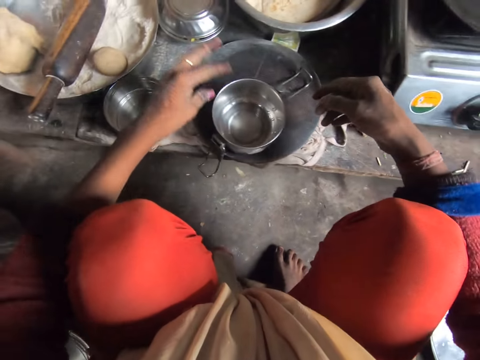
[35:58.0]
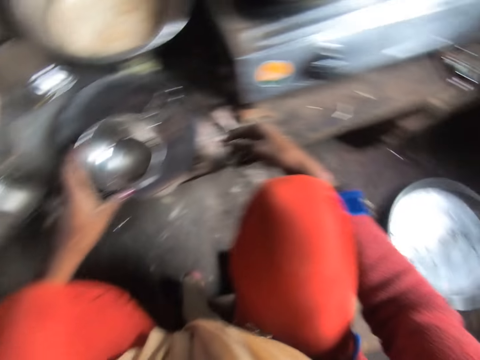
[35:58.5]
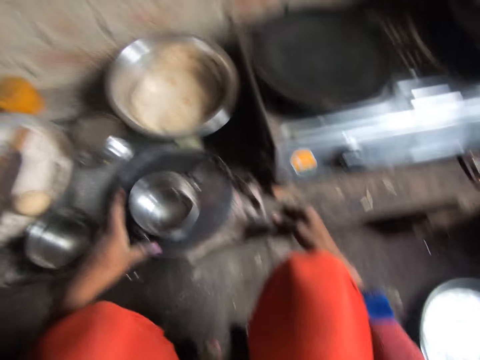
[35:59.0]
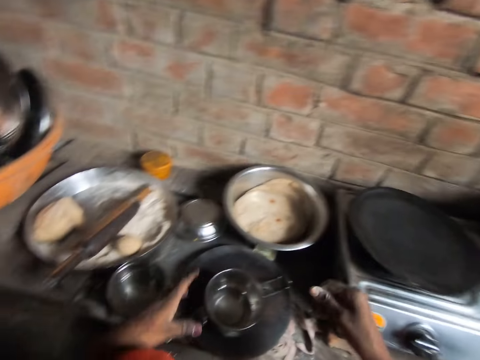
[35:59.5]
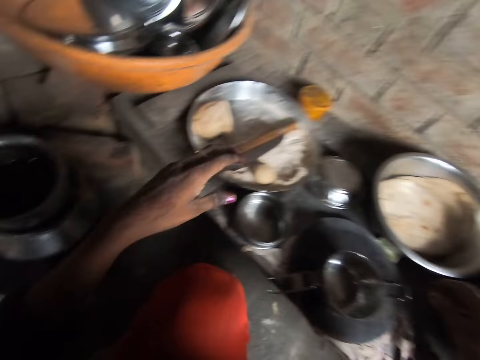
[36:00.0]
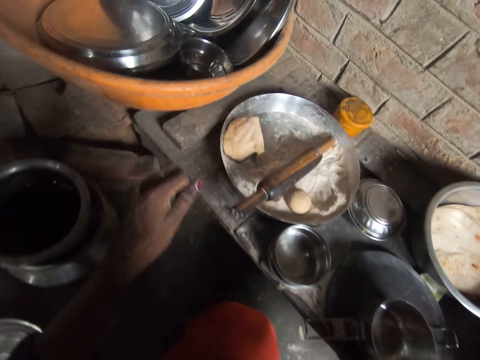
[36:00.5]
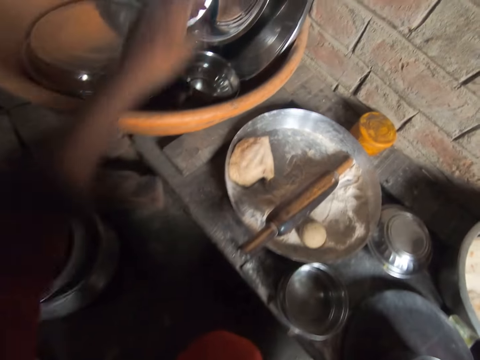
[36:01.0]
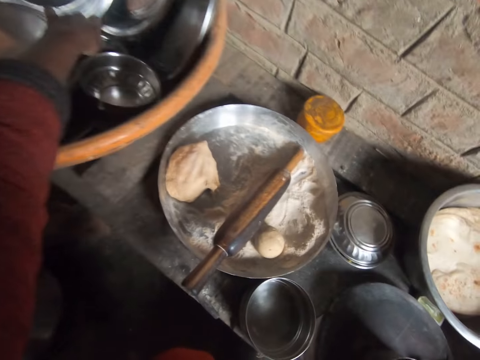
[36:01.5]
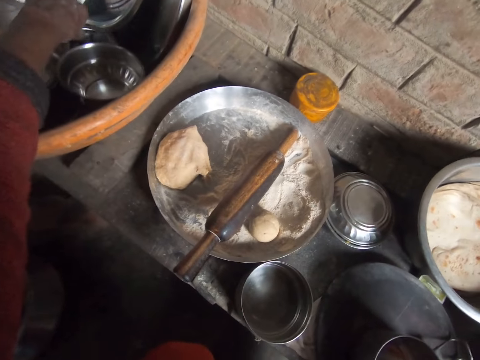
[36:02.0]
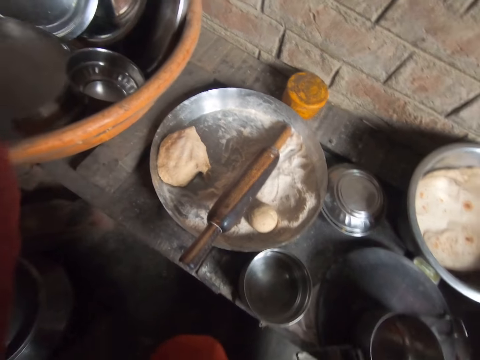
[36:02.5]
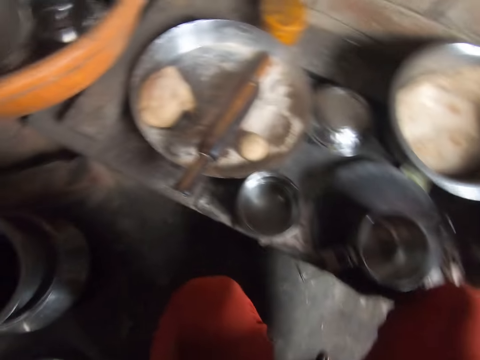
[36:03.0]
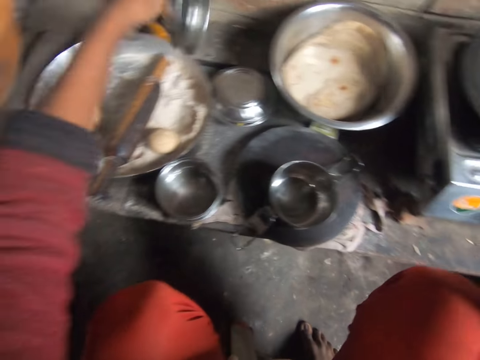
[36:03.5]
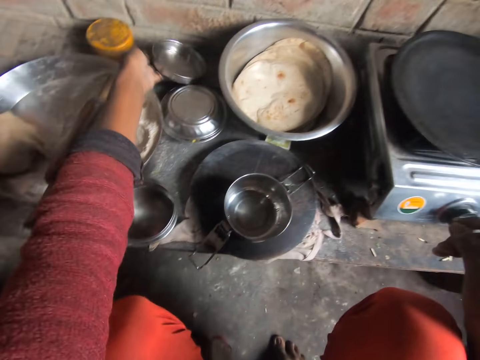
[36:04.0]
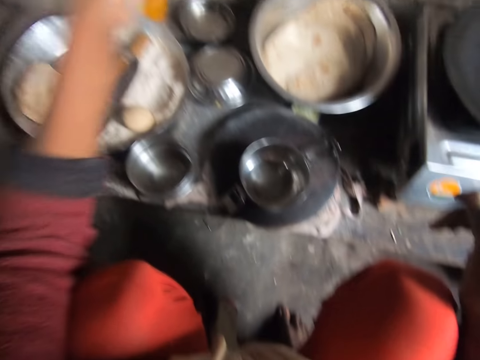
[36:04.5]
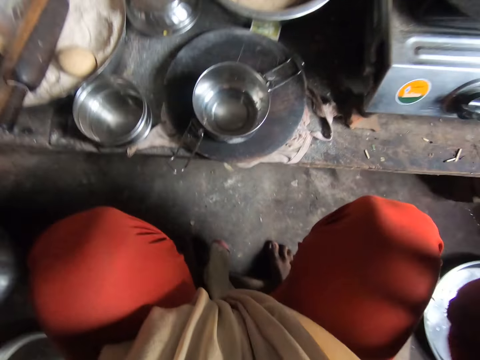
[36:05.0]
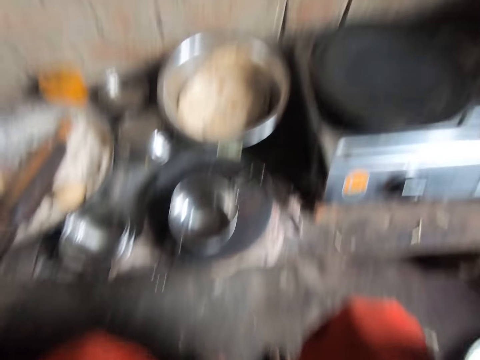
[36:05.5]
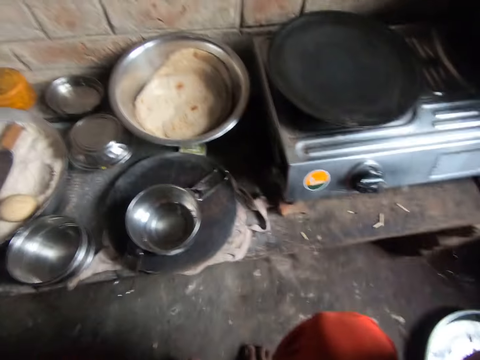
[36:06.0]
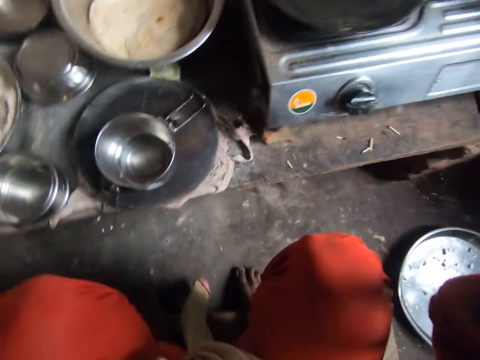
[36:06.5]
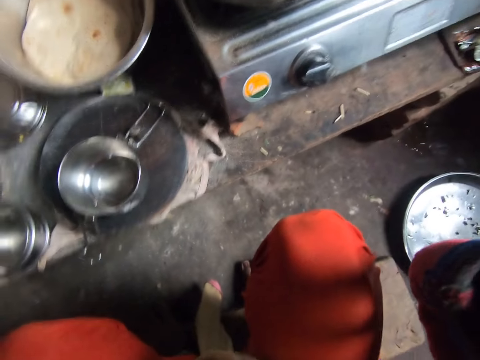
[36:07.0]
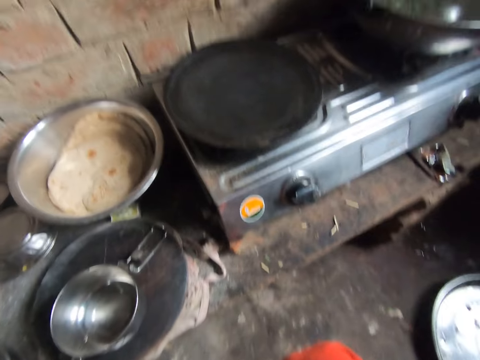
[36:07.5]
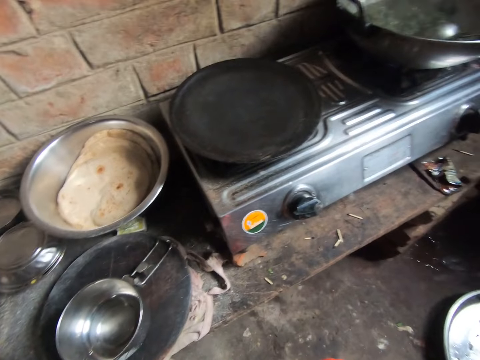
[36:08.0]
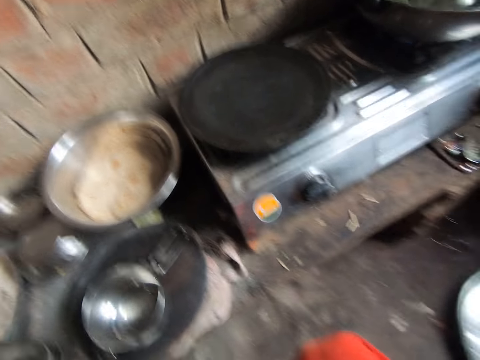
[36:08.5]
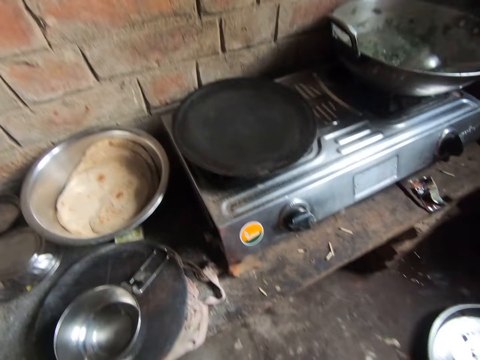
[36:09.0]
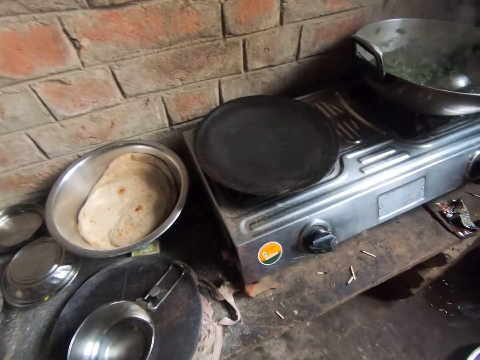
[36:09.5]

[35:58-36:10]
The camera wearer puts the container on the rolling board. He picks up a lid and puts the lid beside the bowl. He lifts his hands. He touches the camera. He adjusts the camera.

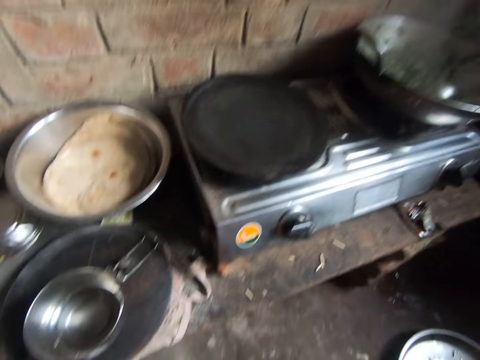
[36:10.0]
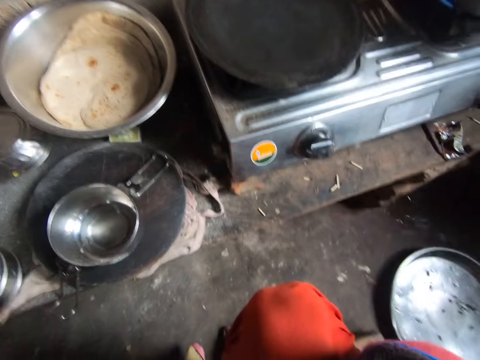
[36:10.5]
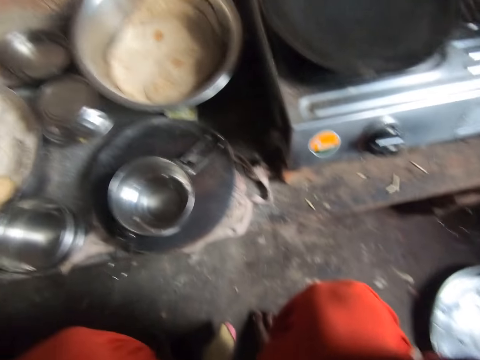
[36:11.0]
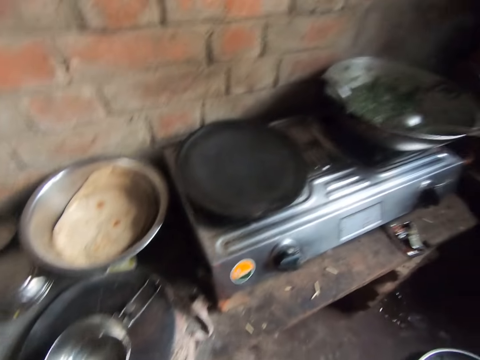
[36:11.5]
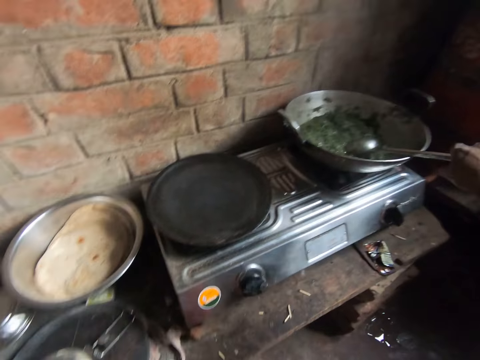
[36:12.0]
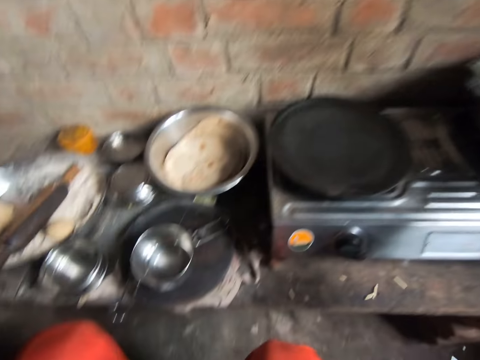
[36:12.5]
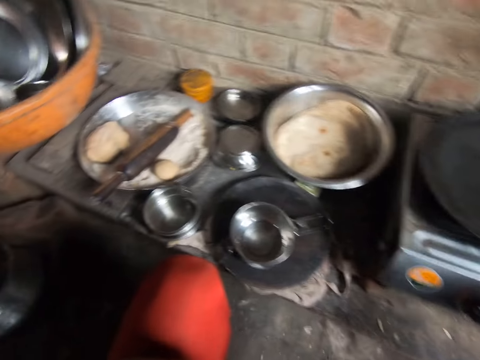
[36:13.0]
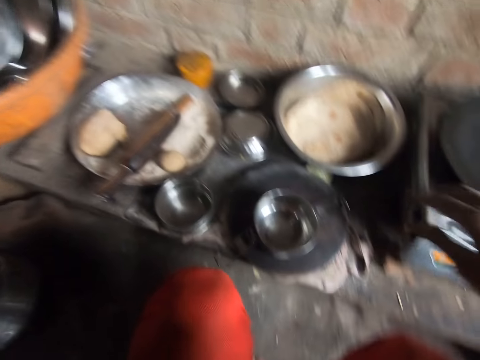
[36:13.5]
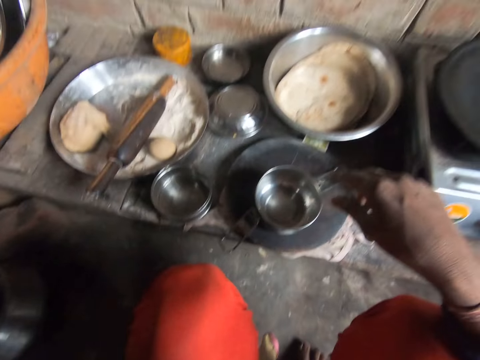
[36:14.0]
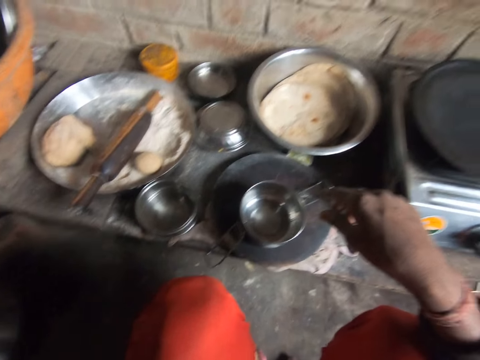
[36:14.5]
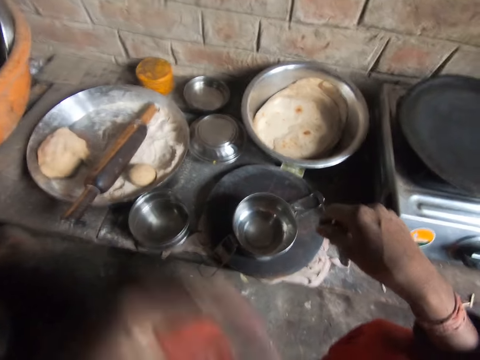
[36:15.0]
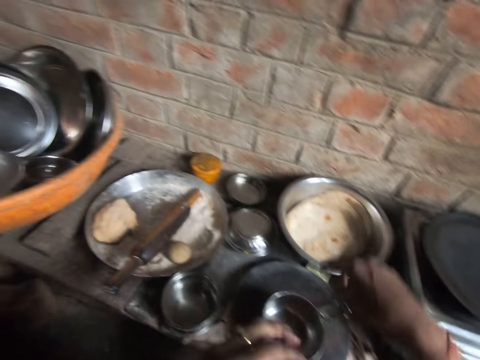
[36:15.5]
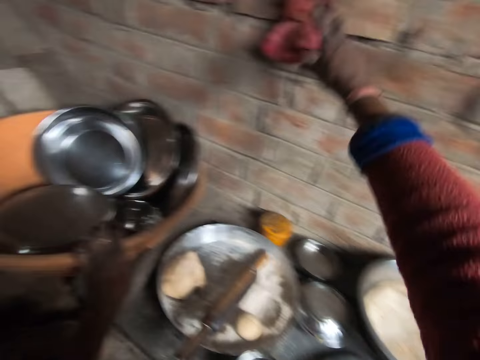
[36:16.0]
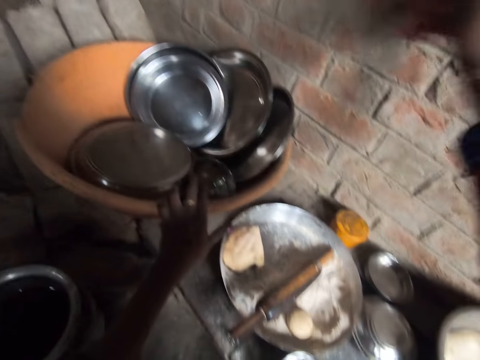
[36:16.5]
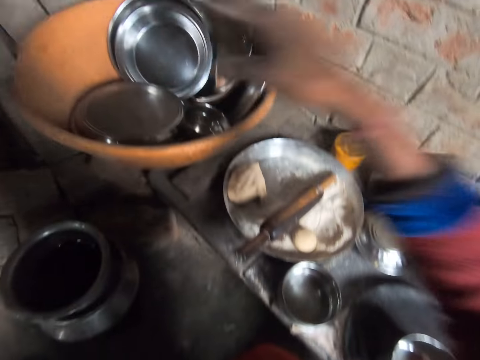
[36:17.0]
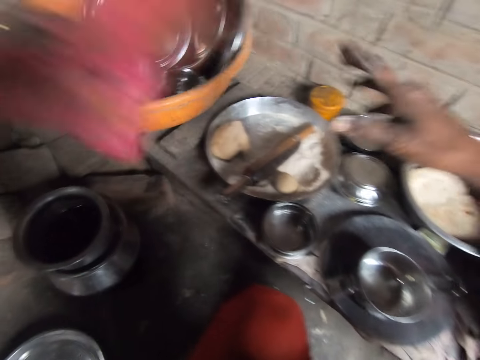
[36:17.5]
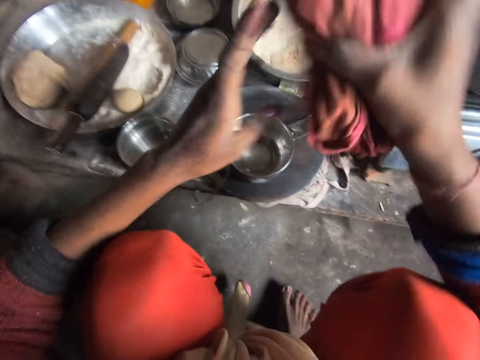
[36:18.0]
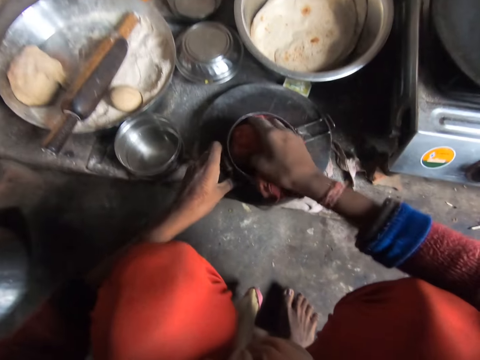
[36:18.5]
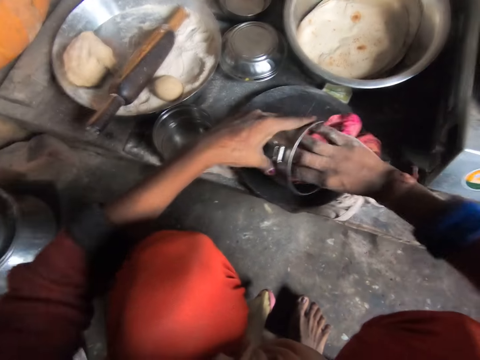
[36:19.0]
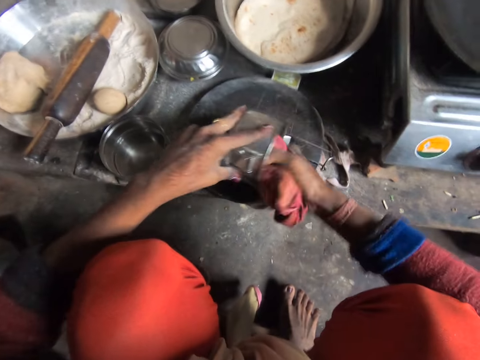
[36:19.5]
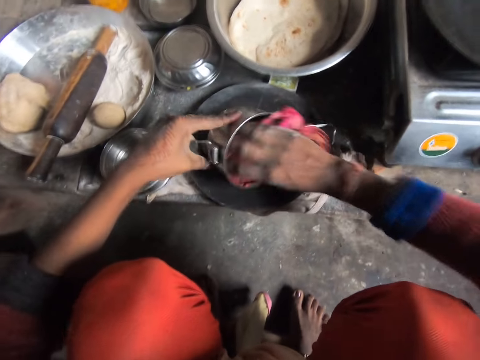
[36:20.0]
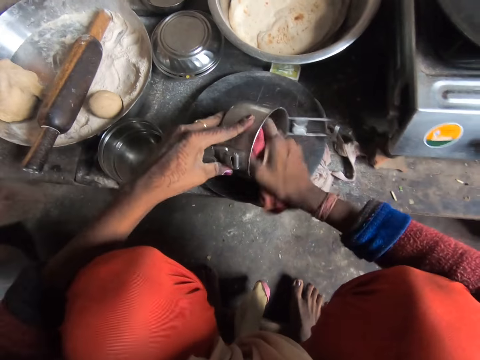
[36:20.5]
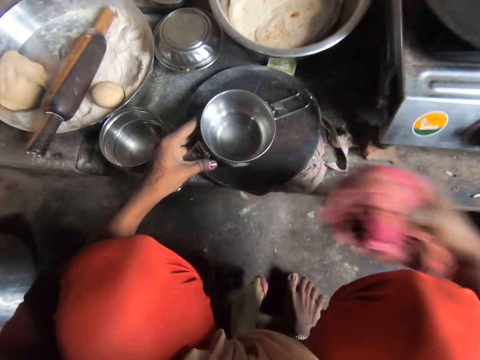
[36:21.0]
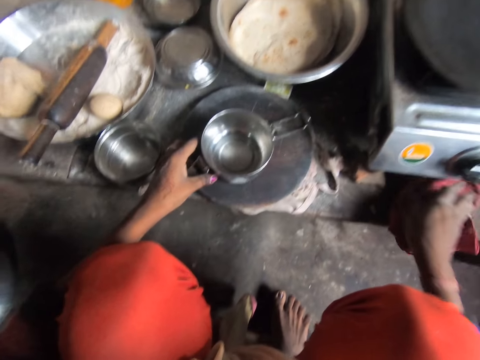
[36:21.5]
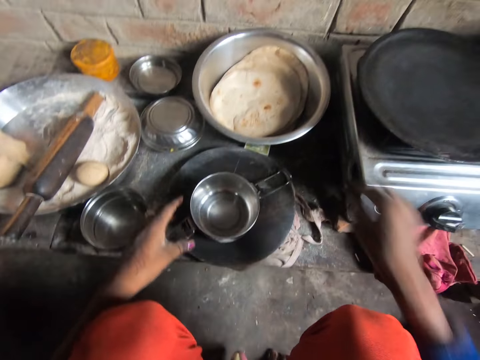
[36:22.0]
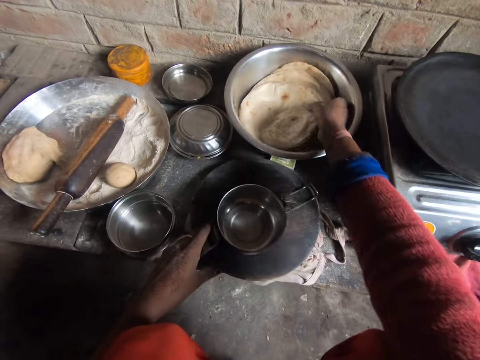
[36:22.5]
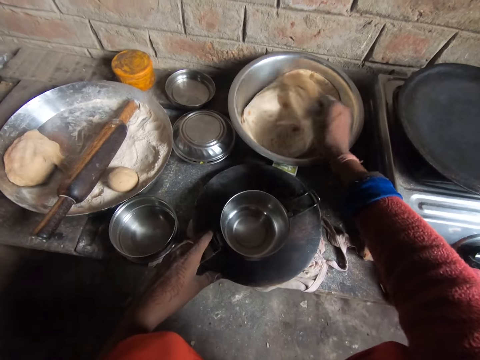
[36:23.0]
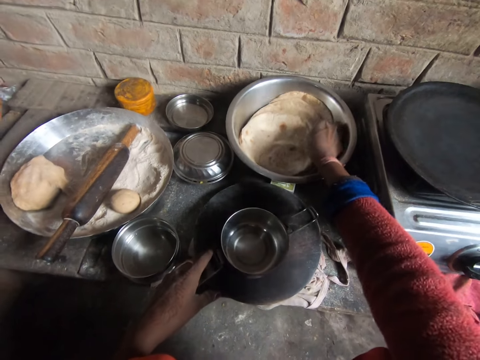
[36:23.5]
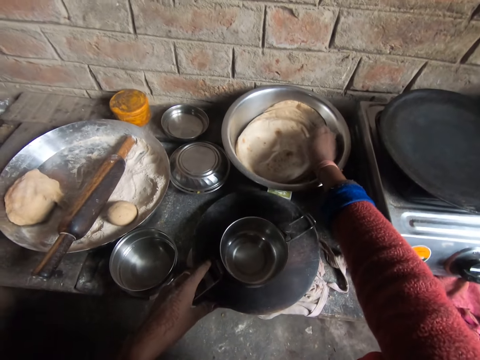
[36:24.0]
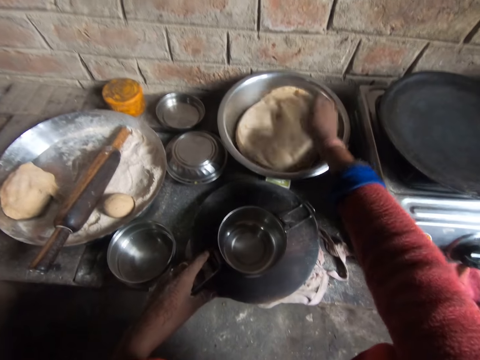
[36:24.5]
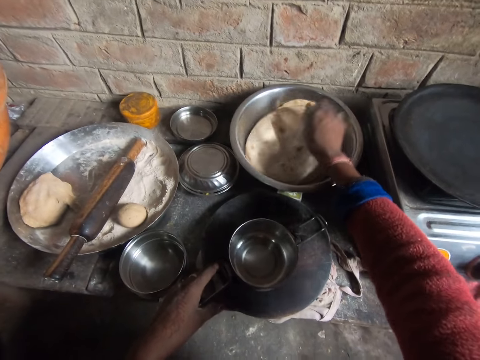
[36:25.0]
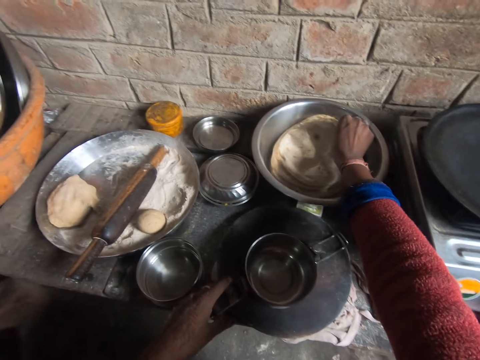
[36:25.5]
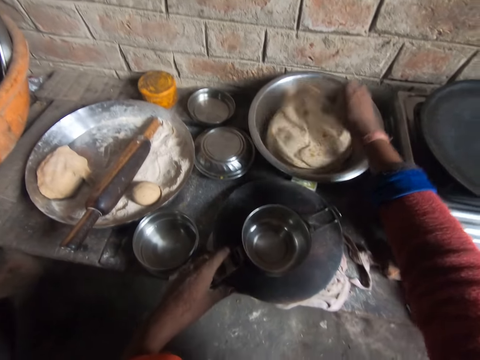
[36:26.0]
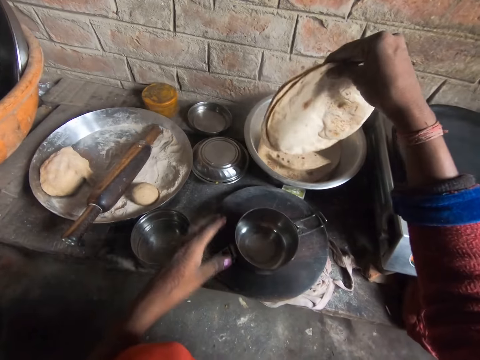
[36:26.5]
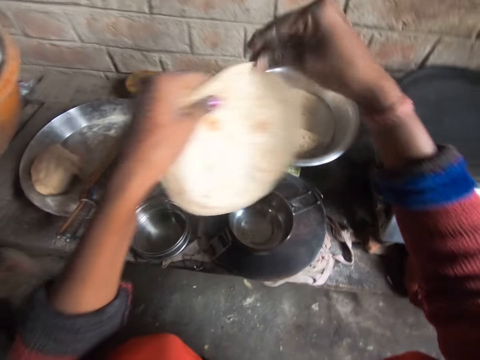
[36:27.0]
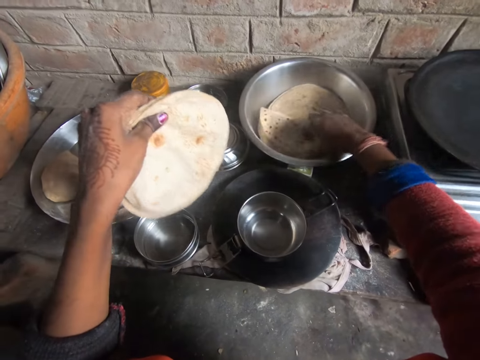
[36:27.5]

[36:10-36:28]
The camera wearer holds the cooking spoon. They take a kitchen towel. They wipe an aluminum lunch pot with the kitchen towel. They put the kitchen towel under a stove. They take a tortilla from an aluminum bowl. They interact with a man.
